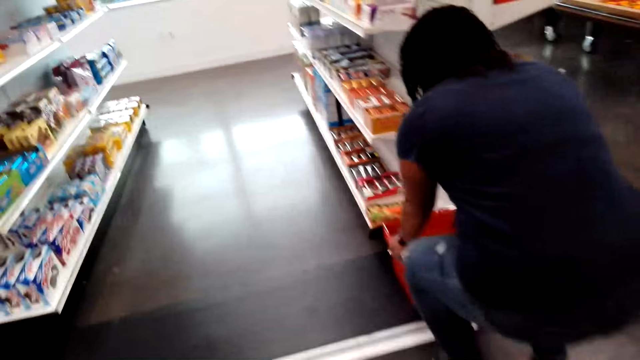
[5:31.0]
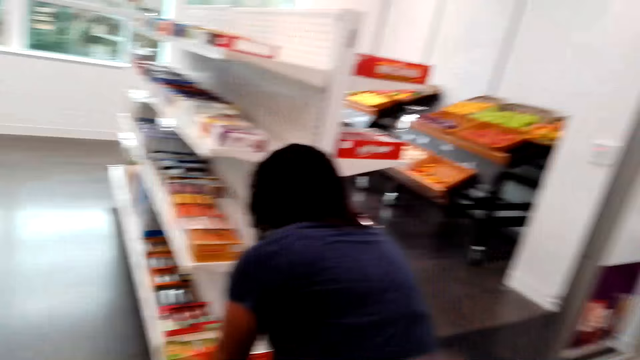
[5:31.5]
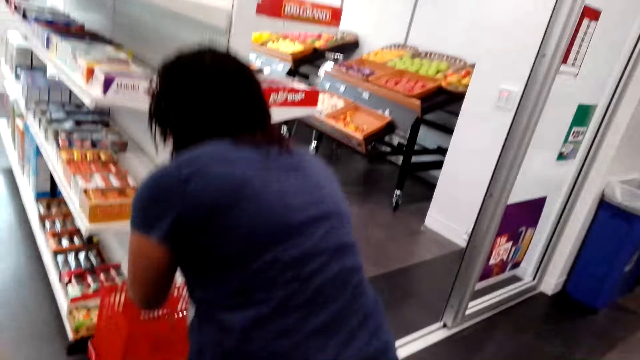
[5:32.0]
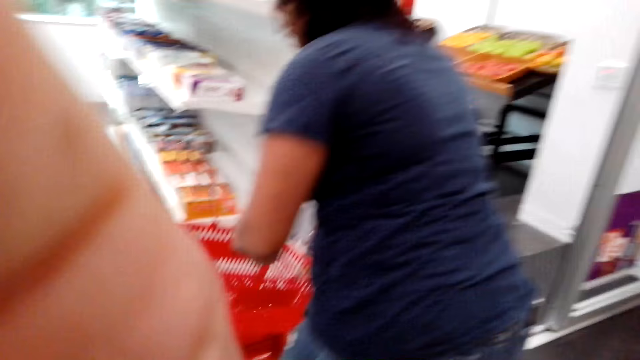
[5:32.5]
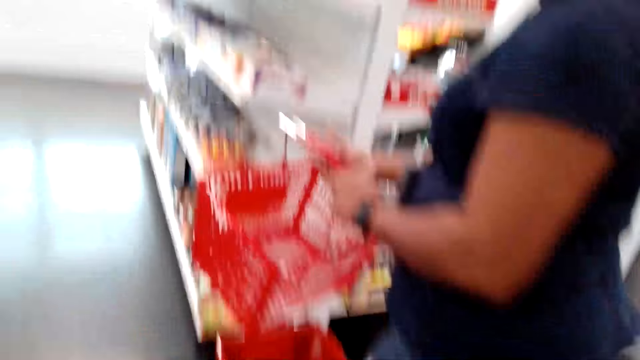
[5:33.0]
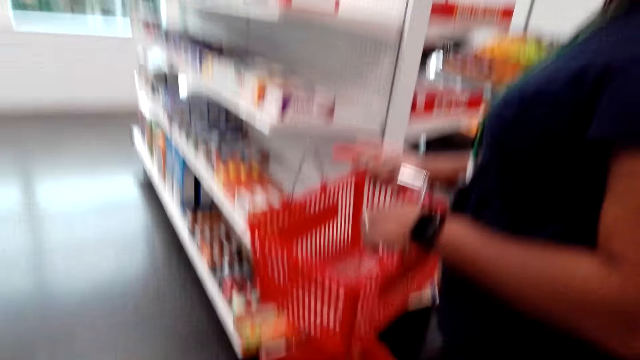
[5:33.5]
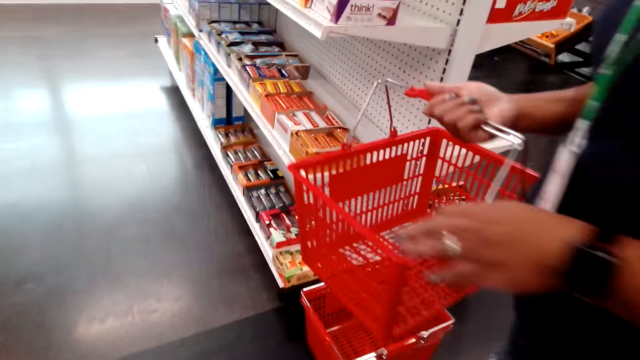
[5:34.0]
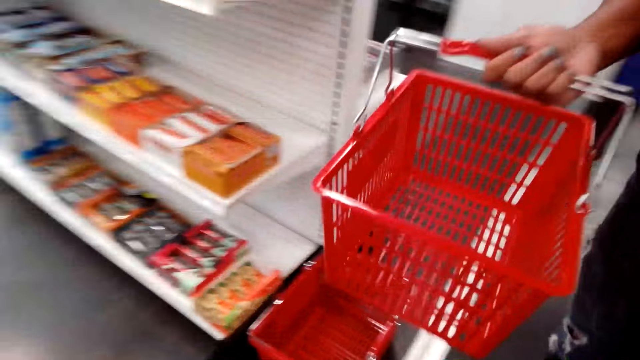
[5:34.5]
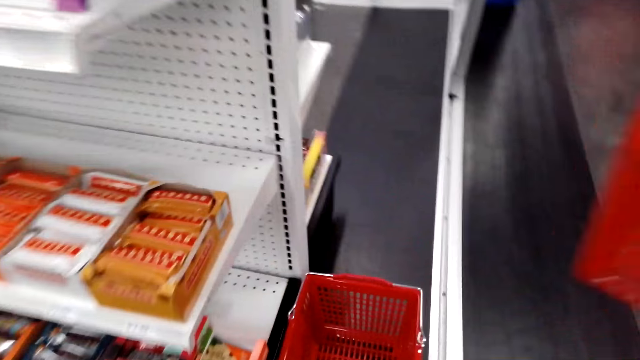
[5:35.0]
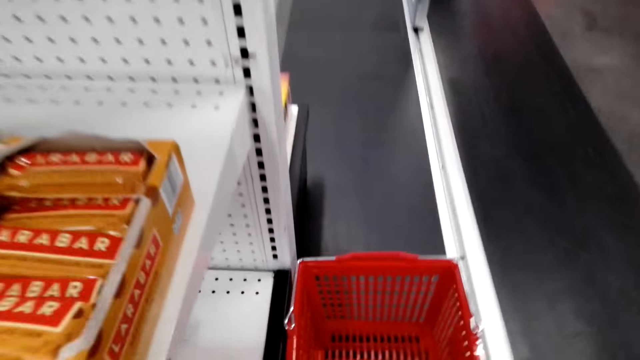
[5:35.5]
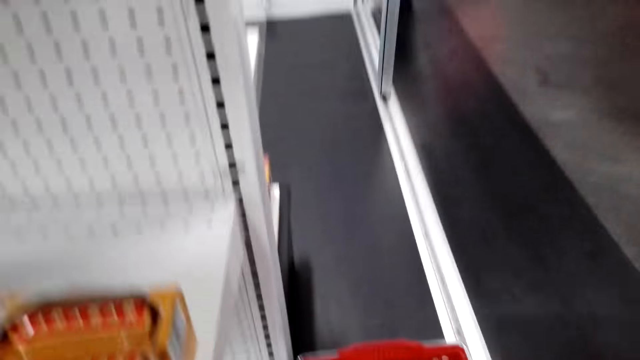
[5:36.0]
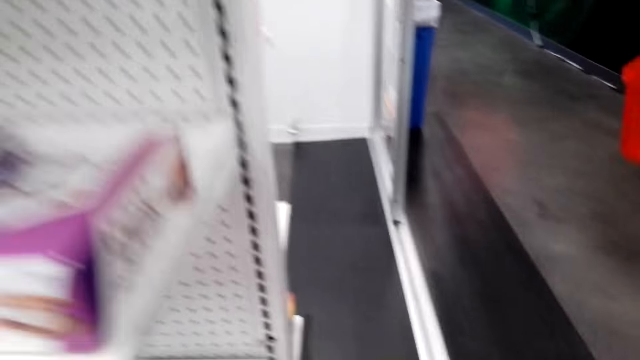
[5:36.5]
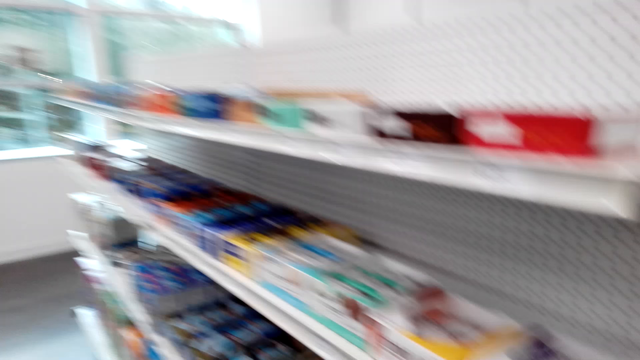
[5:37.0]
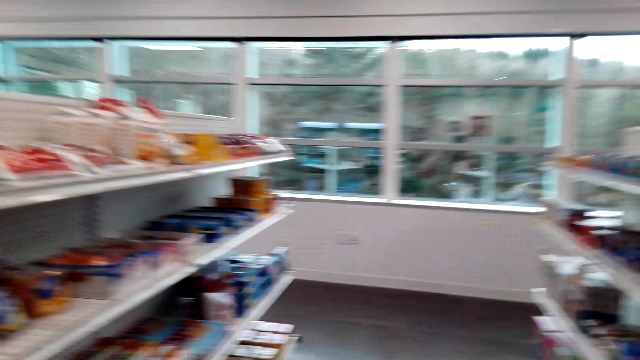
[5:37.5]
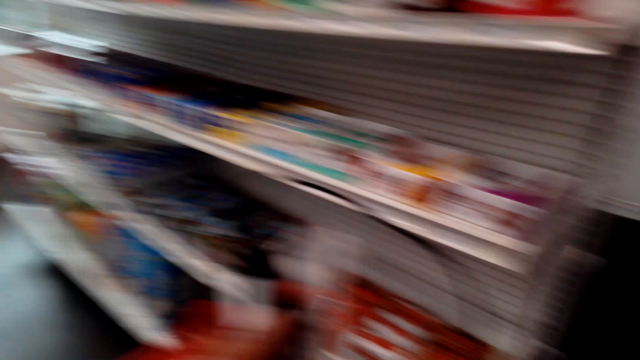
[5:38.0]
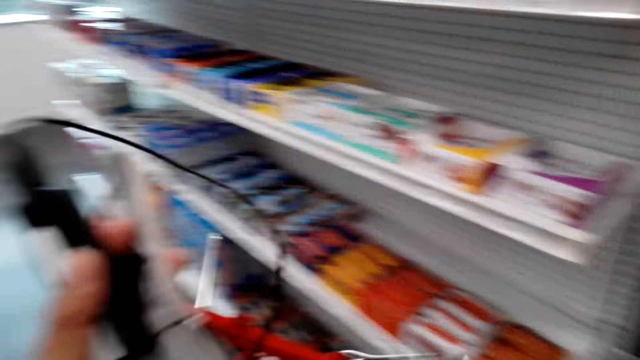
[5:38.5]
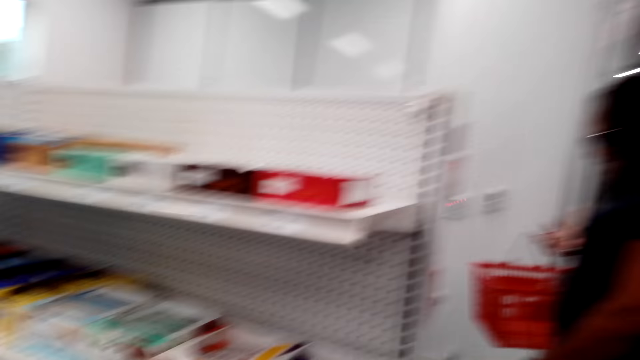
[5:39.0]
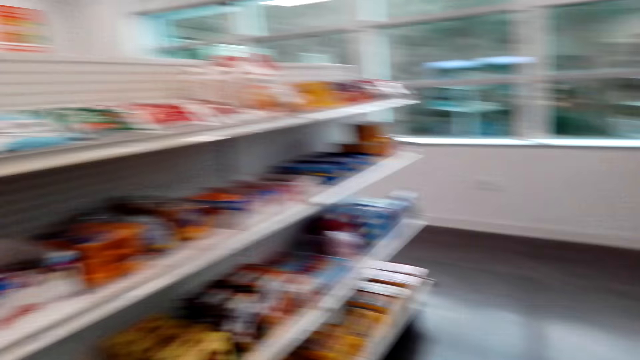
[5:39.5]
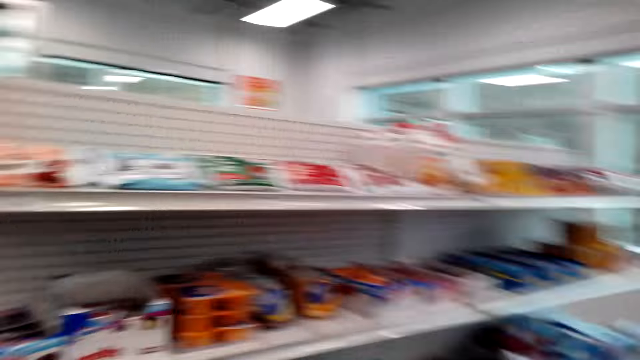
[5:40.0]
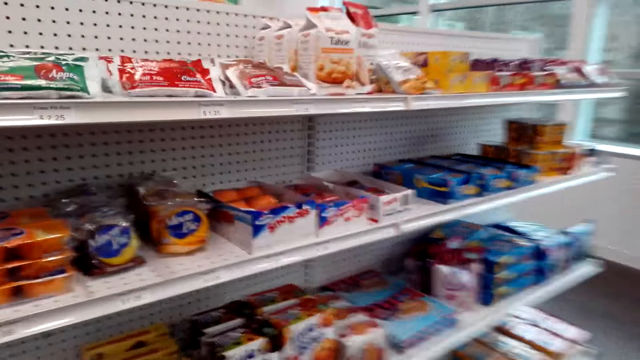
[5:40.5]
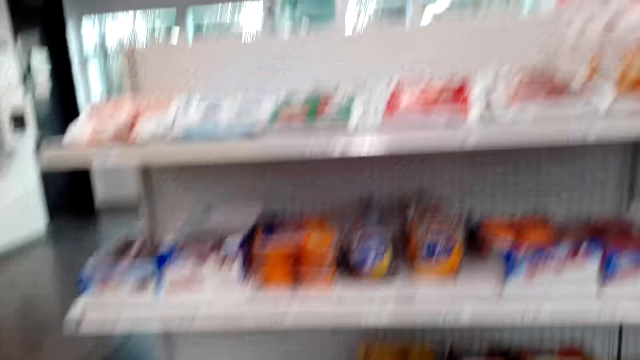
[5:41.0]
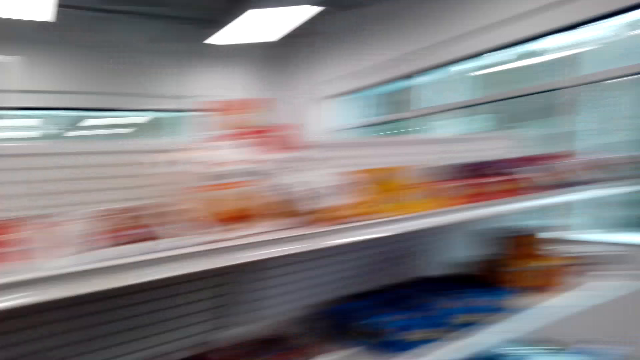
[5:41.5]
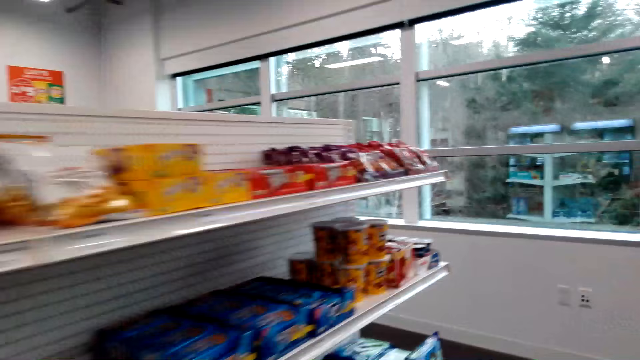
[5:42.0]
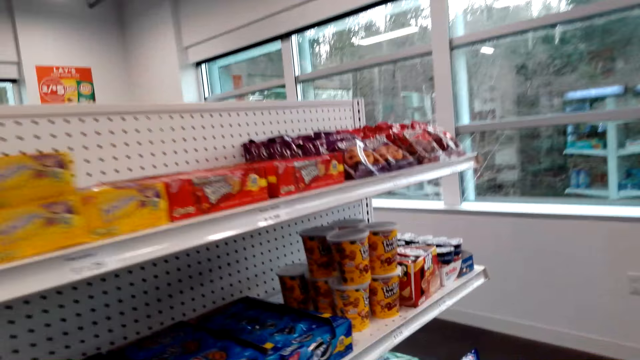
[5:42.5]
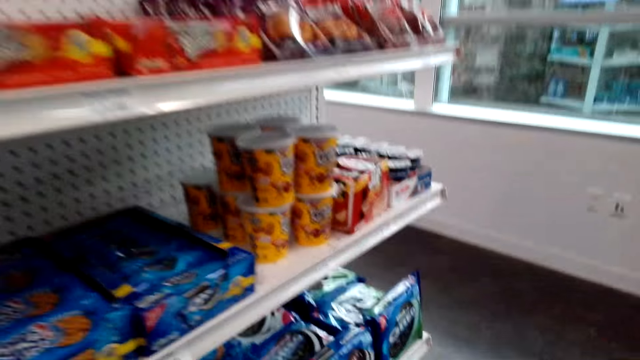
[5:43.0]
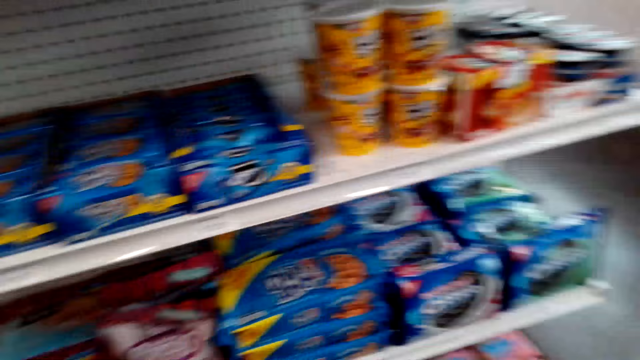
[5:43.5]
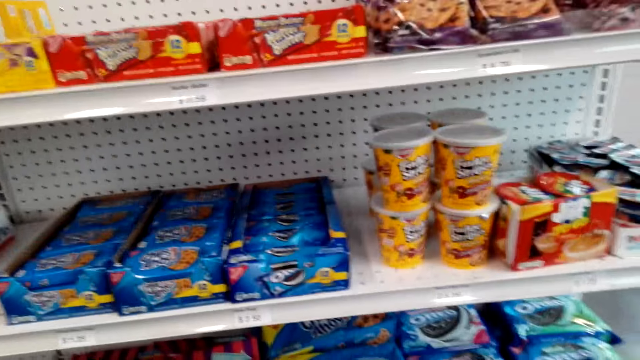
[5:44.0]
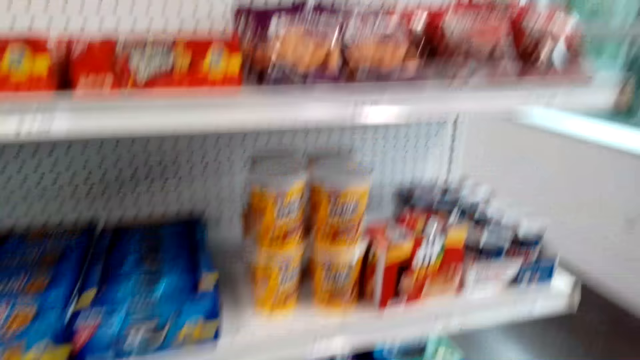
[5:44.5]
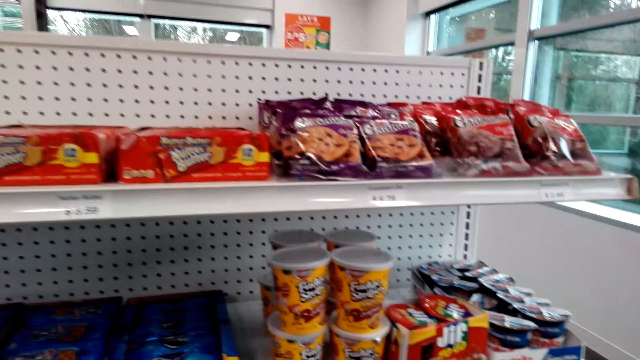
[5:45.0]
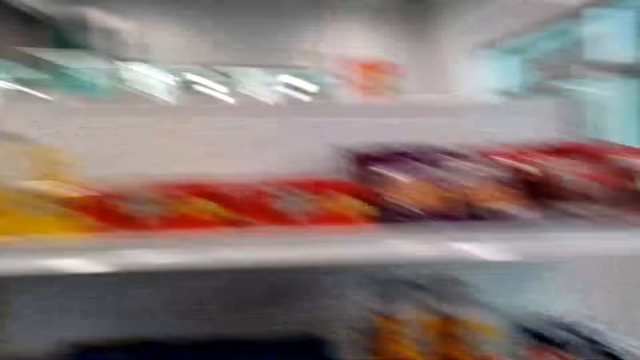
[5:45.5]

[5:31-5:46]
The woman picks the shopping basket. The woman talks with the camera wearer. The camera wearer picks the shopping basket. They talk. They walk in the supermarket. They speak to the woman. They walk in the supermarket.

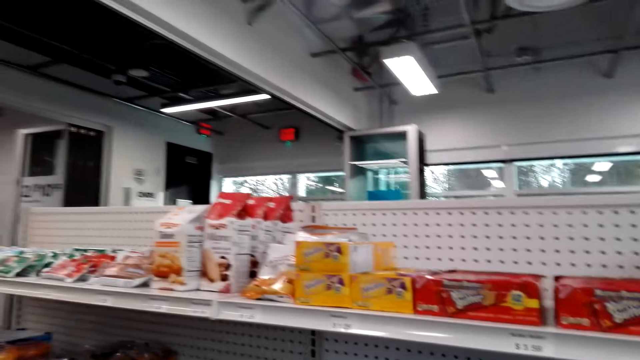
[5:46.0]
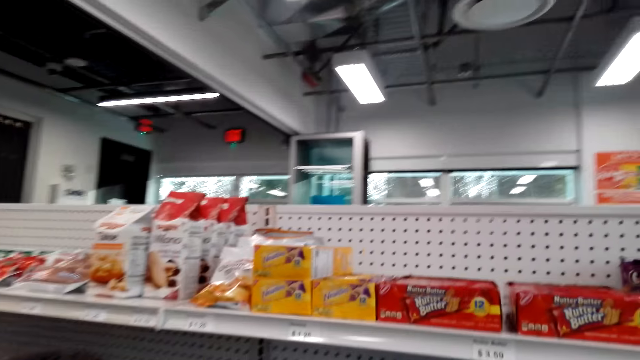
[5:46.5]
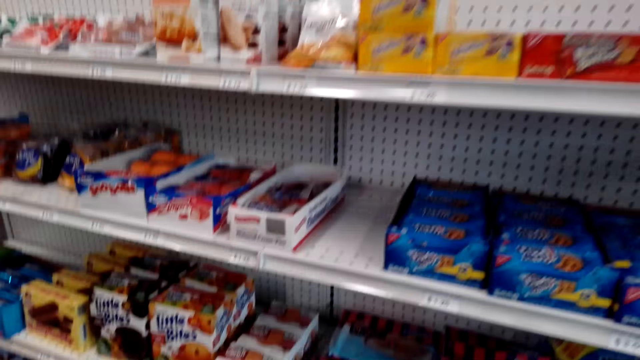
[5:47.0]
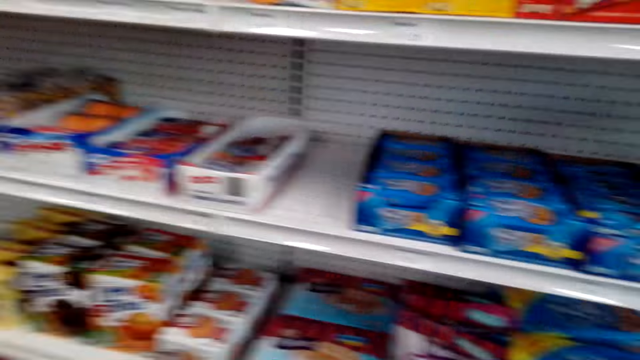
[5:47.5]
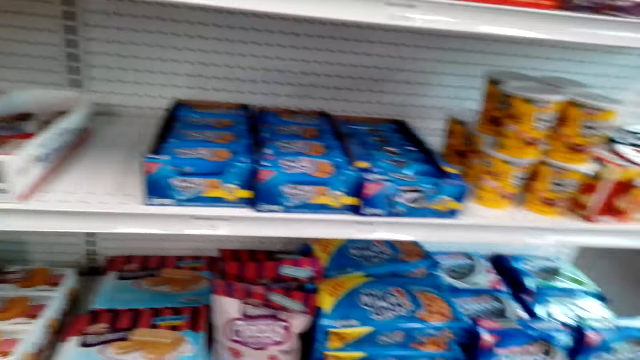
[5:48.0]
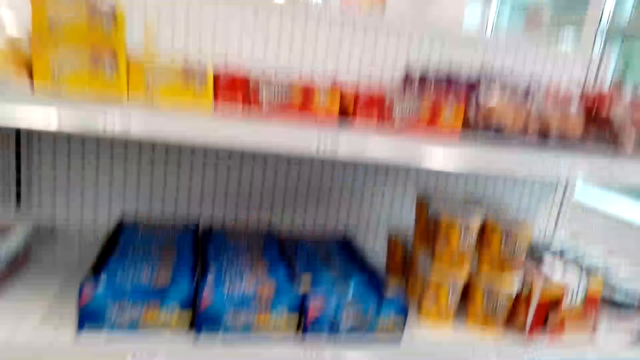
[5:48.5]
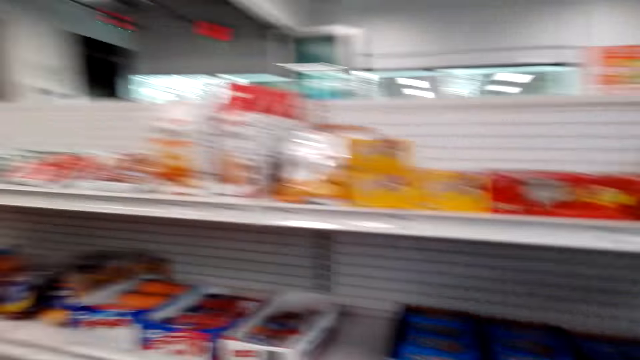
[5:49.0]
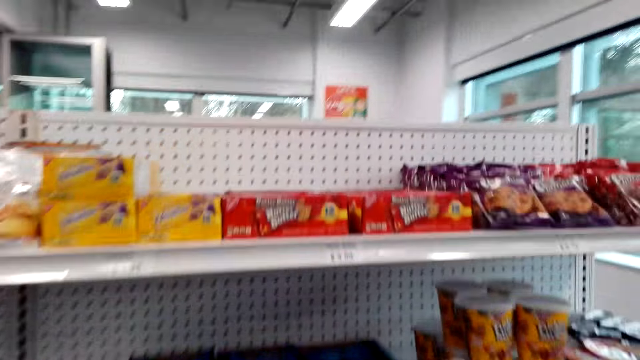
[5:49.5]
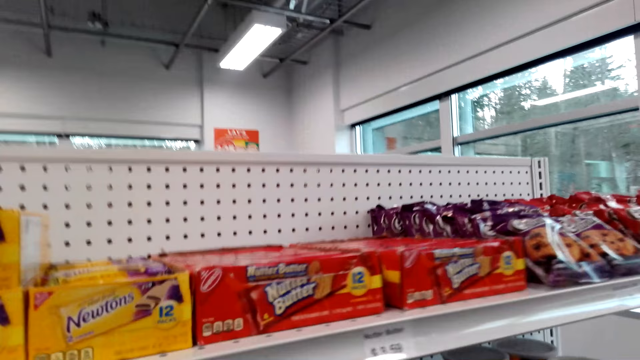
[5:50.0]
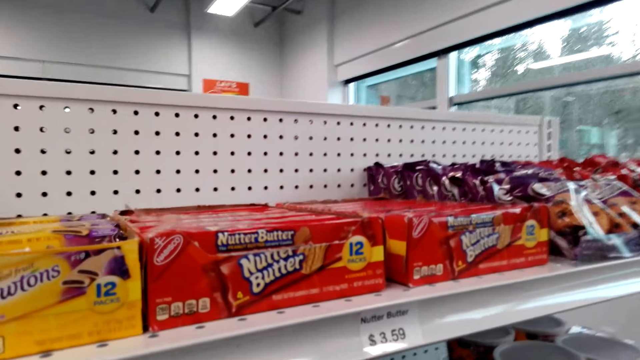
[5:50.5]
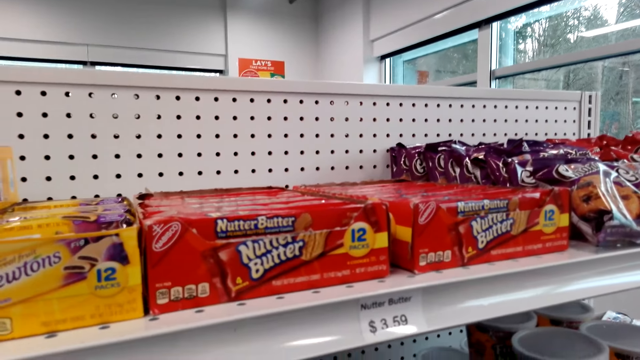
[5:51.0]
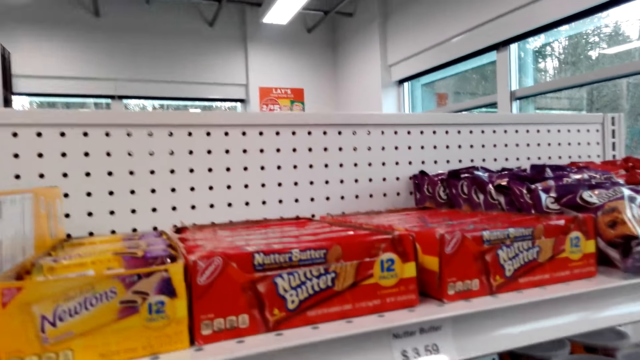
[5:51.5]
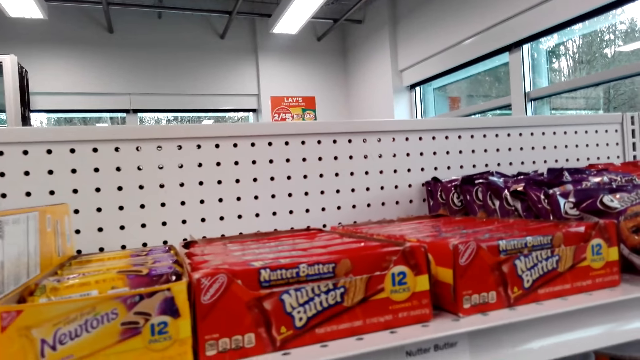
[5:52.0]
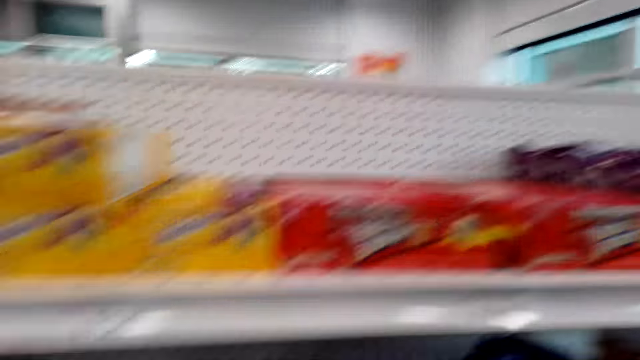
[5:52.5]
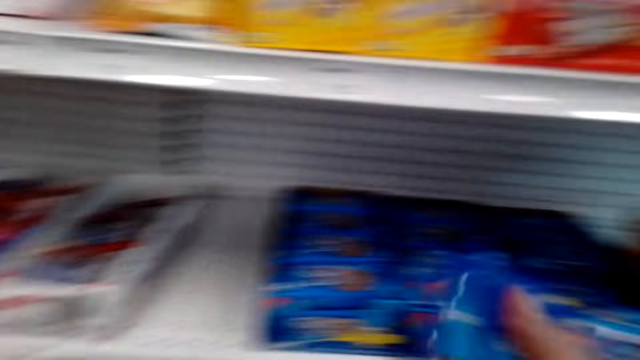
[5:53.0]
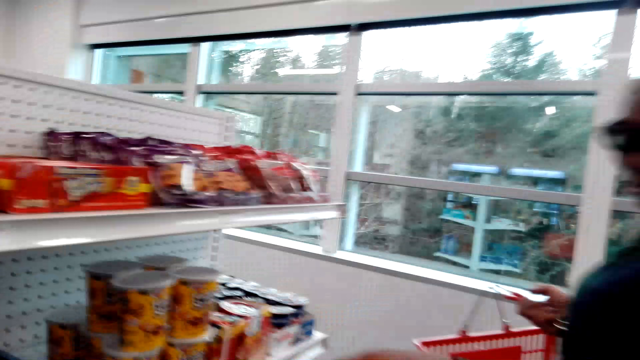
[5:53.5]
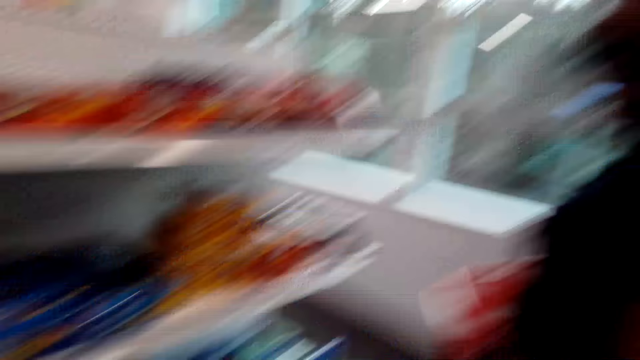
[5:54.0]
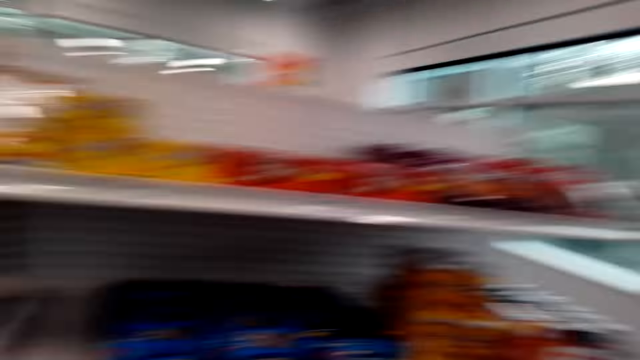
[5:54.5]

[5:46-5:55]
The camera wearer looks in the shelf. They pick the packet of Chips Ahoy from the shelf. They speak to the woman.
